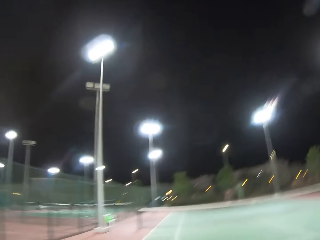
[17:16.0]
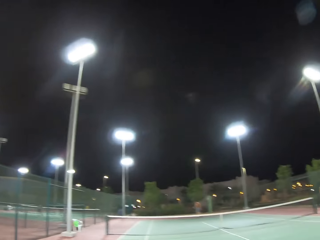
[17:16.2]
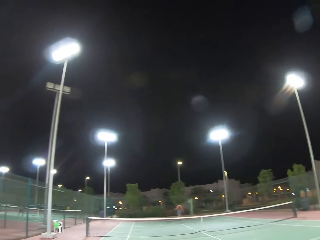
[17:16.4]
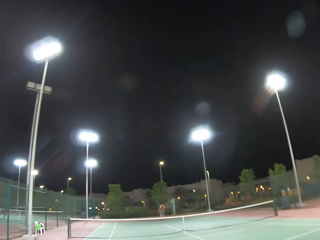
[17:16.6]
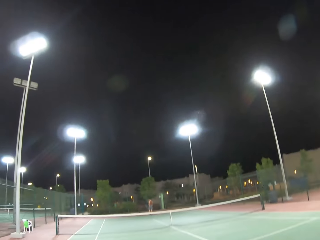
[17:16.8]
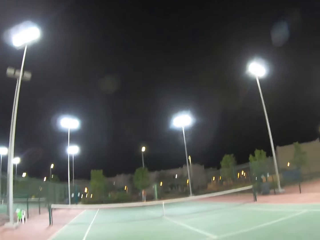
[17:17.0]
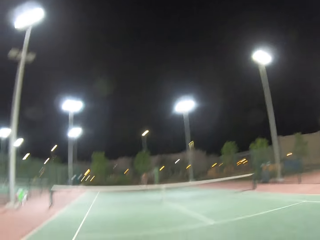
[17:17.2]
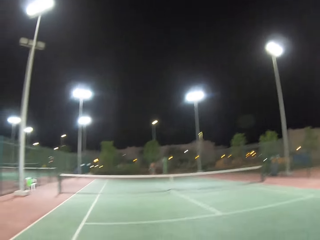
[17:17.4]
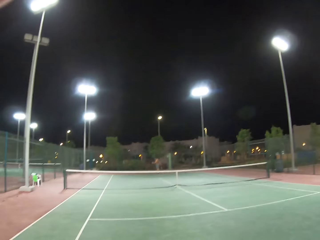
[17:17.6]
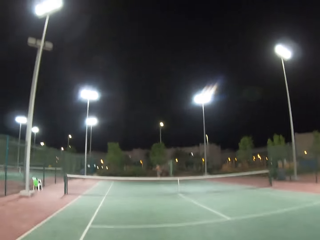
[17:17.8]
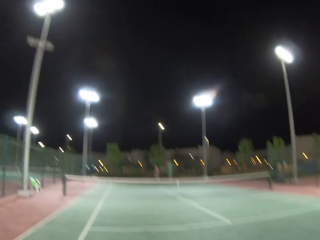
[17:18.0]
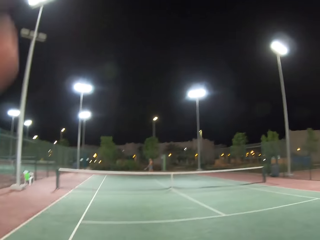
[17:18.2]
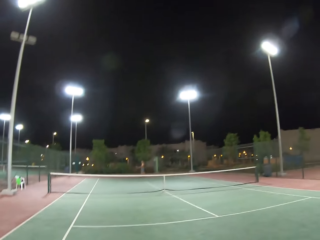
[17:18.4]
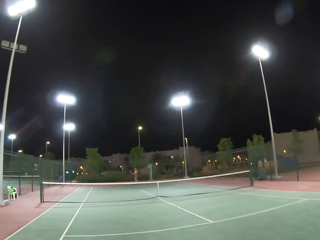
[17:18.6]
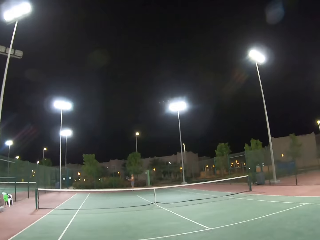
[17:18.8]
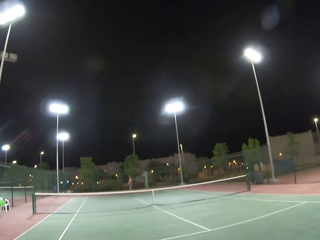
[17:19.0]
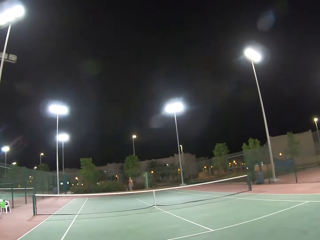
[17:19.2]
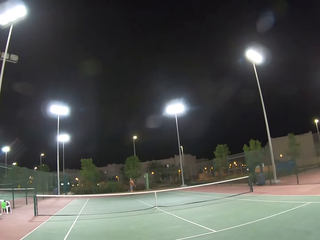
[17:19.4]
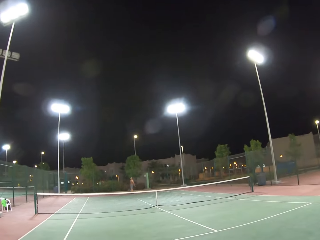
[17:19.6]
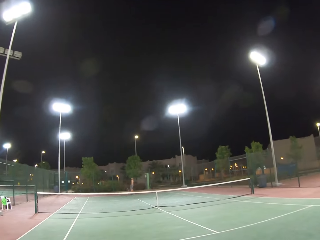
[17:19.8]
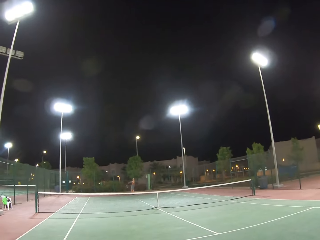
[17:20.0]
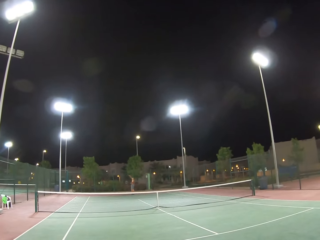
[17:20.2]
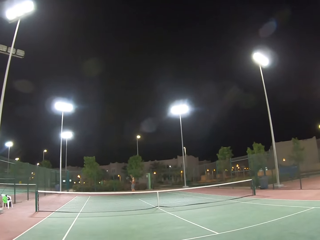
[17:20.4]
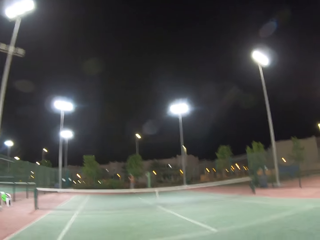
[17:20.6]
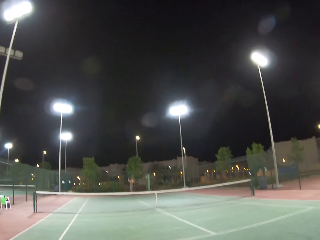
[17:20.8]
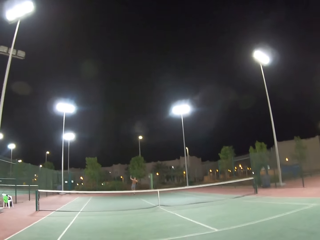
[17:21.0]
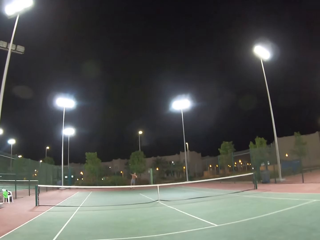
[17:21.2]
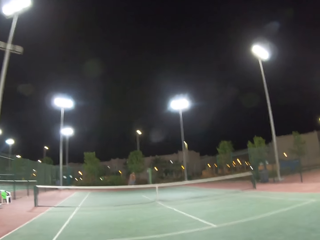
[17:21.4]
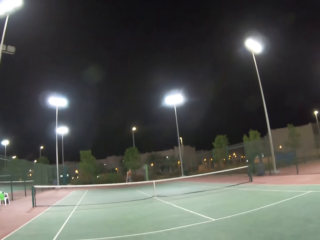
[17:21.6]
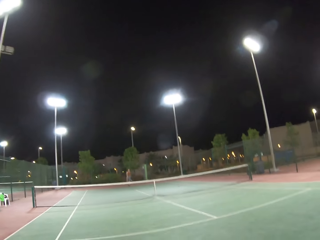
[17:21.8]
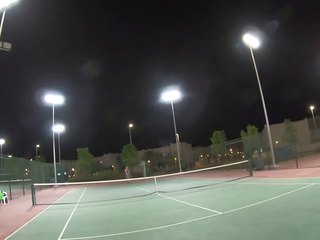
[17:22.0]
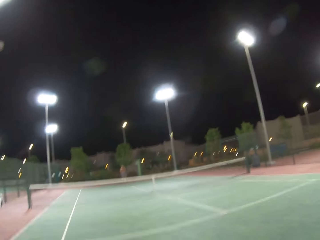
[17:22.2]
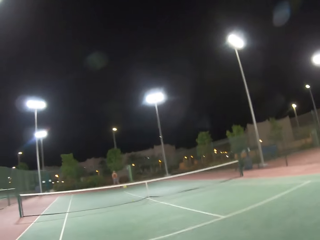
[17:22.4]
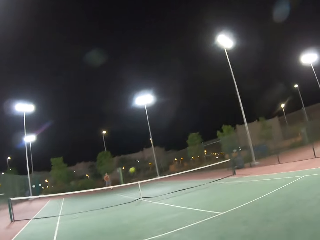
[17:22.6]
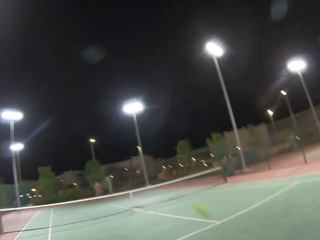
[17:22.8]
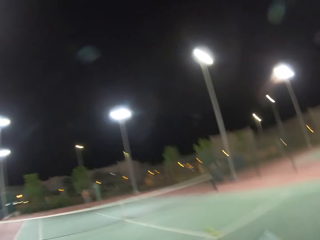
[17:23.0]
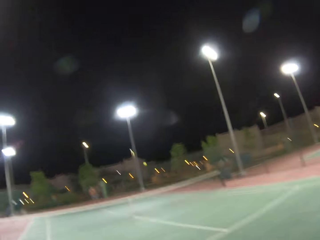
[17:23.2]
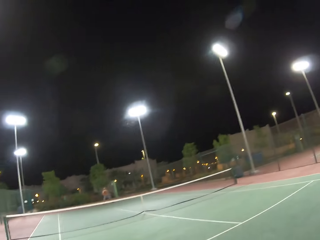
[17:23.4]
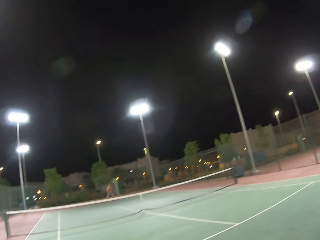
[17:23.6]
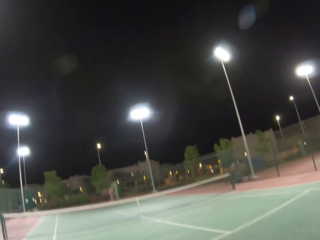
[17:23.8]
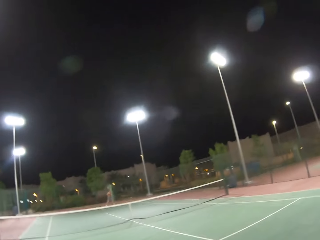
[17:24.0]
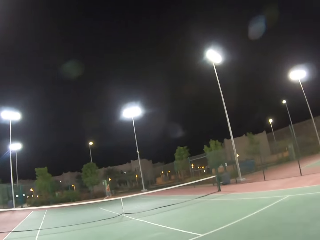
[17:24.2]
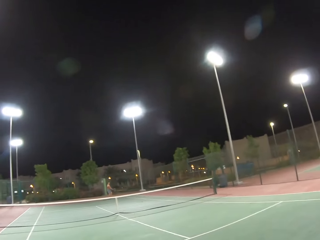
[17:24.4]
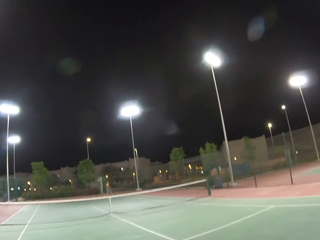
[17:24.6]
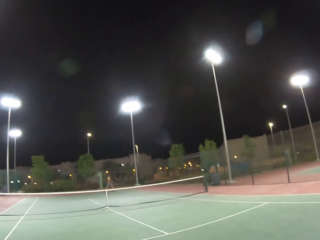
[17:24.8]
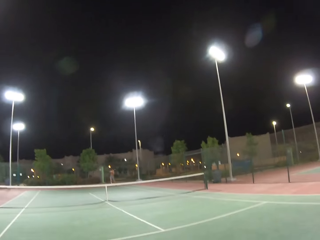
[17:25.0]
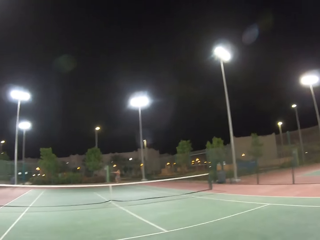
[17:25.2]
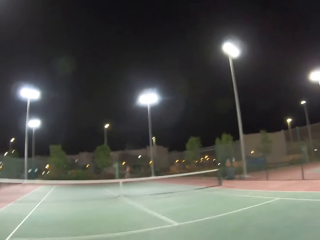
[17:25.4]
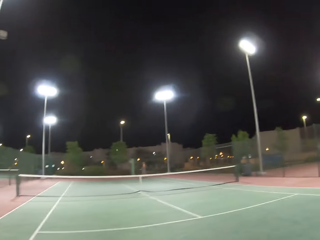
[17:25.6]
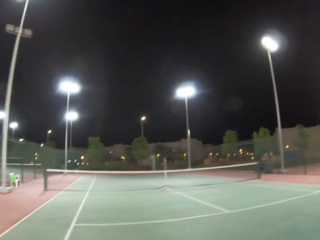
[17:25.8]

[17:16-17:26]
A man dribbles a tennis ball. The camera wearer looks around the tennis court. They move a hand. They look around the tennis court. They play tennis or badminton with the man.

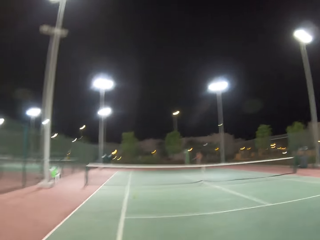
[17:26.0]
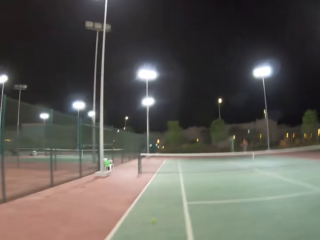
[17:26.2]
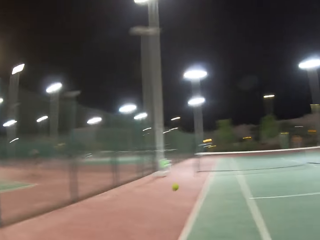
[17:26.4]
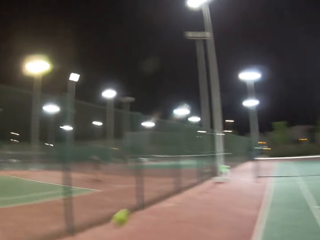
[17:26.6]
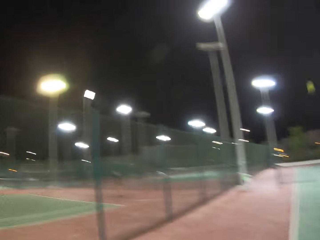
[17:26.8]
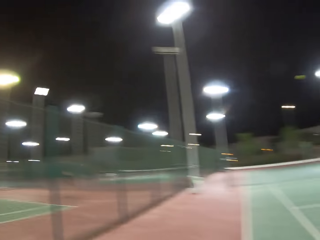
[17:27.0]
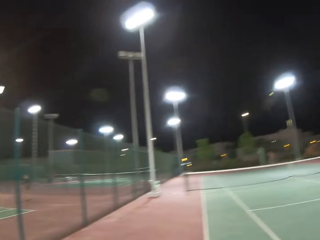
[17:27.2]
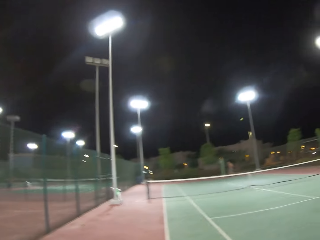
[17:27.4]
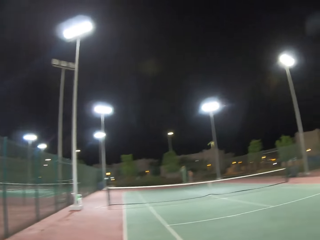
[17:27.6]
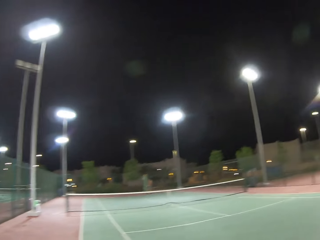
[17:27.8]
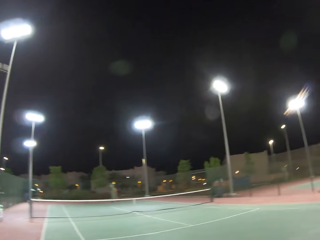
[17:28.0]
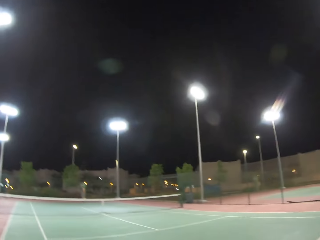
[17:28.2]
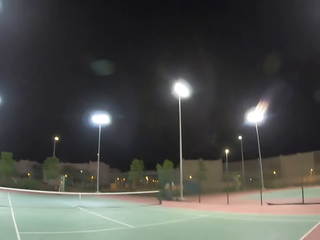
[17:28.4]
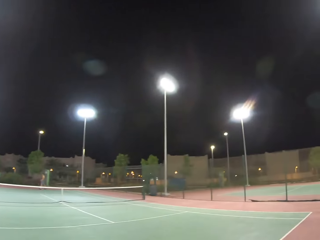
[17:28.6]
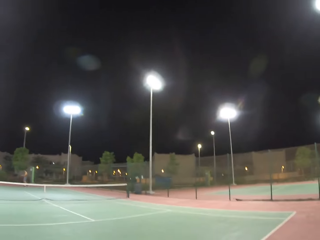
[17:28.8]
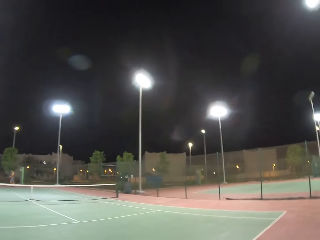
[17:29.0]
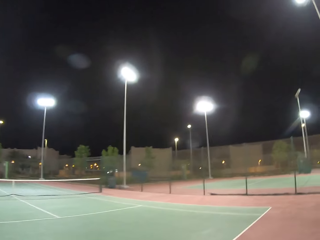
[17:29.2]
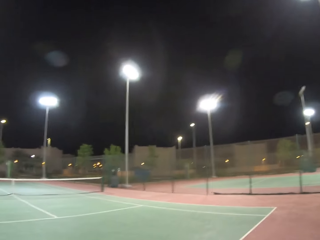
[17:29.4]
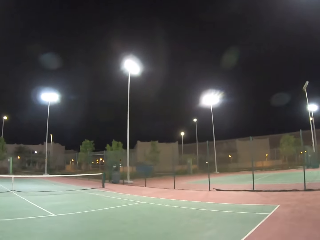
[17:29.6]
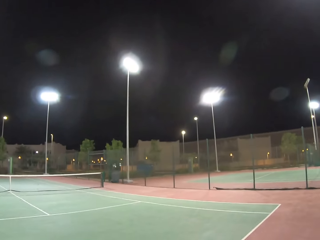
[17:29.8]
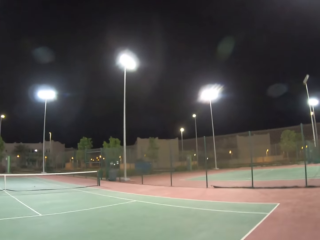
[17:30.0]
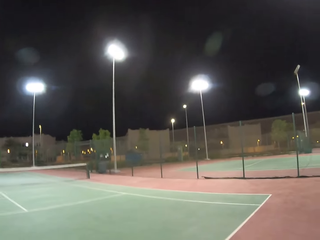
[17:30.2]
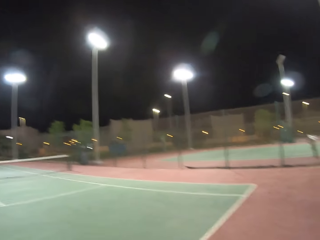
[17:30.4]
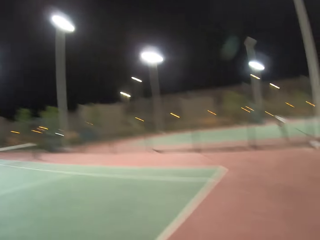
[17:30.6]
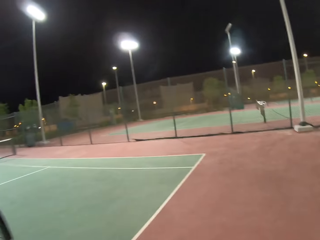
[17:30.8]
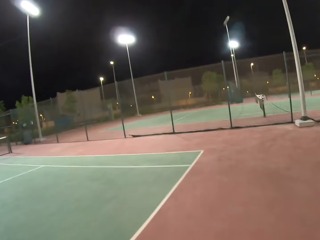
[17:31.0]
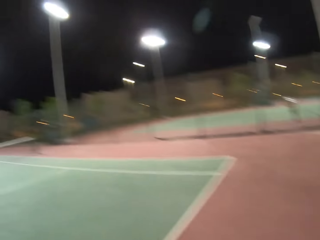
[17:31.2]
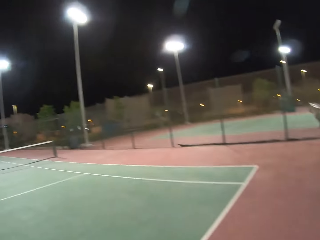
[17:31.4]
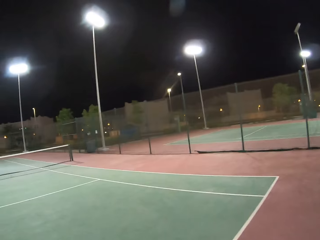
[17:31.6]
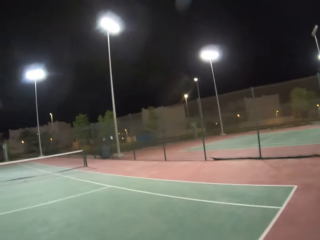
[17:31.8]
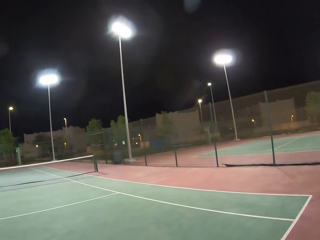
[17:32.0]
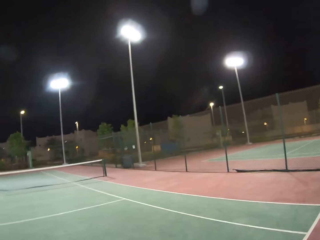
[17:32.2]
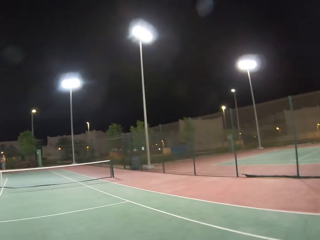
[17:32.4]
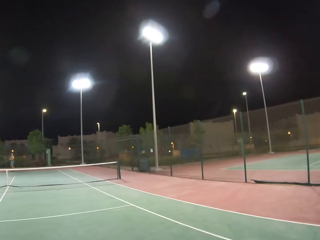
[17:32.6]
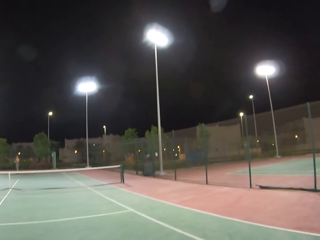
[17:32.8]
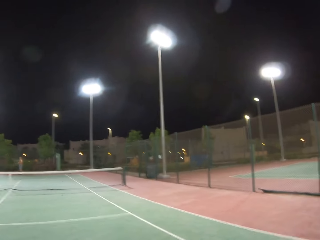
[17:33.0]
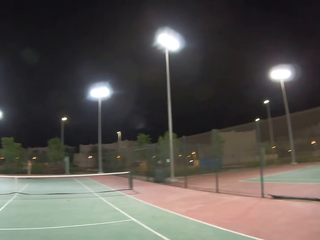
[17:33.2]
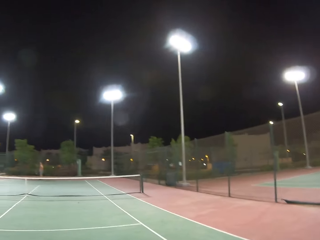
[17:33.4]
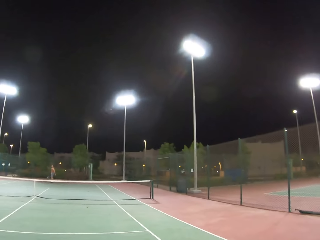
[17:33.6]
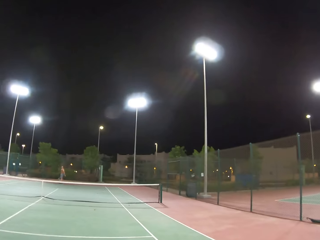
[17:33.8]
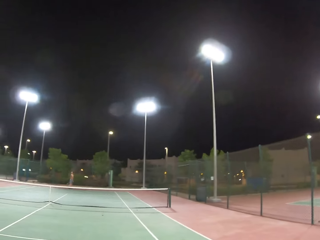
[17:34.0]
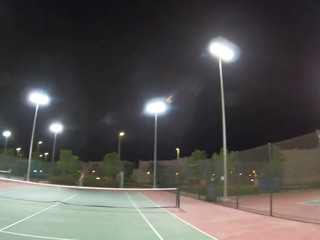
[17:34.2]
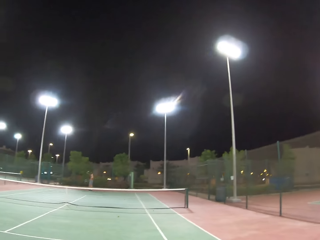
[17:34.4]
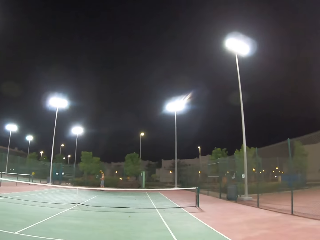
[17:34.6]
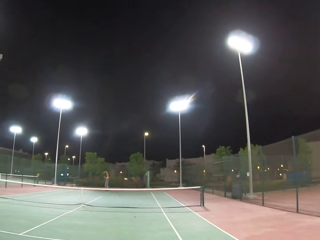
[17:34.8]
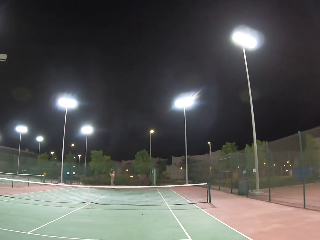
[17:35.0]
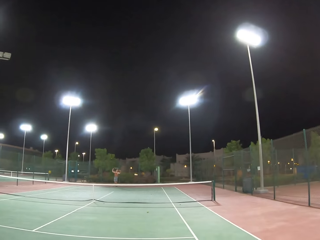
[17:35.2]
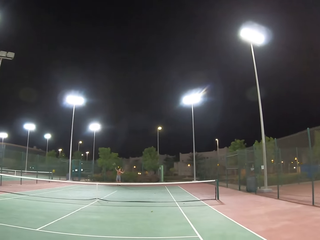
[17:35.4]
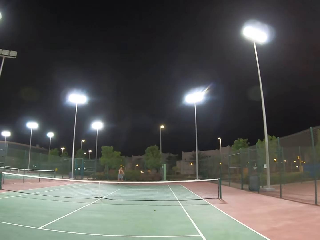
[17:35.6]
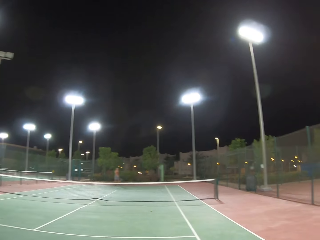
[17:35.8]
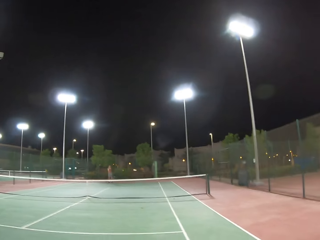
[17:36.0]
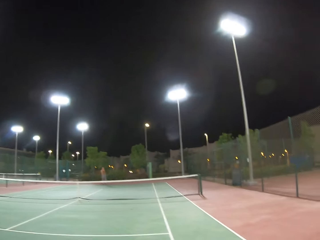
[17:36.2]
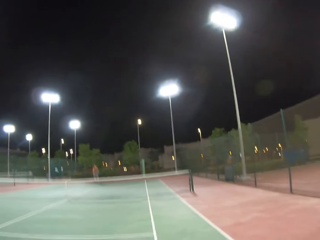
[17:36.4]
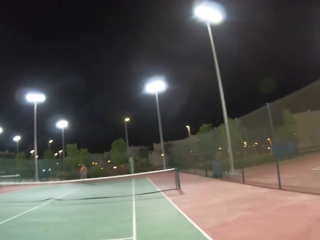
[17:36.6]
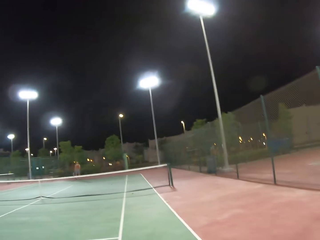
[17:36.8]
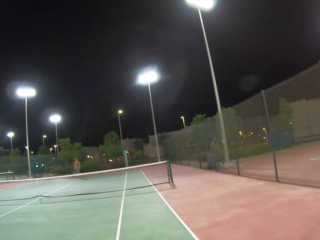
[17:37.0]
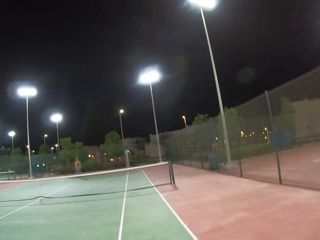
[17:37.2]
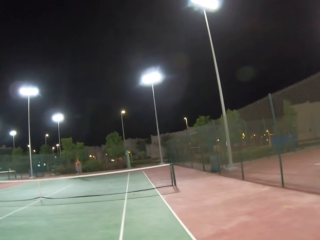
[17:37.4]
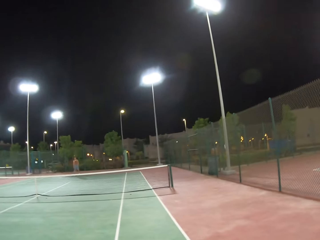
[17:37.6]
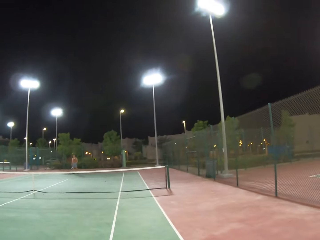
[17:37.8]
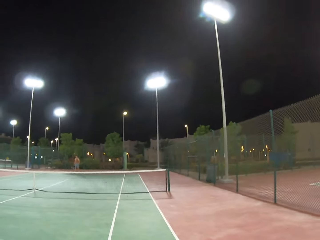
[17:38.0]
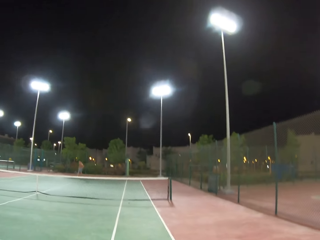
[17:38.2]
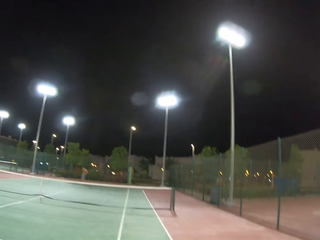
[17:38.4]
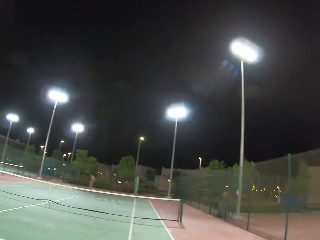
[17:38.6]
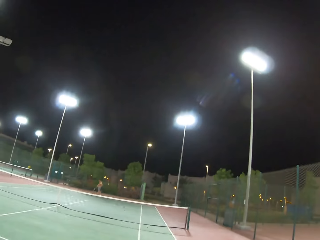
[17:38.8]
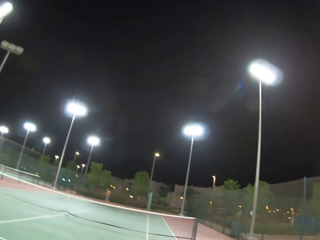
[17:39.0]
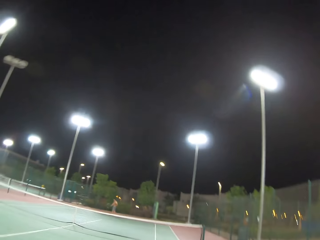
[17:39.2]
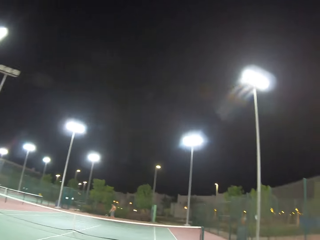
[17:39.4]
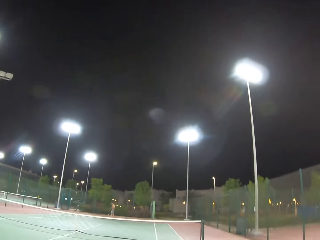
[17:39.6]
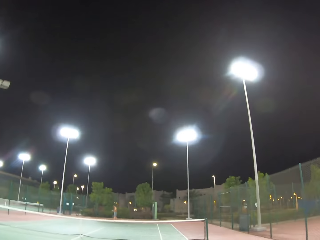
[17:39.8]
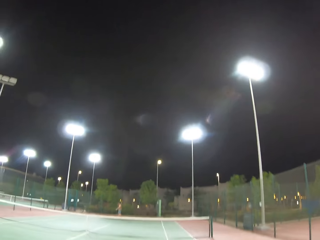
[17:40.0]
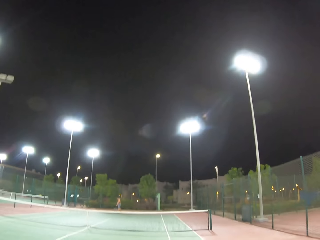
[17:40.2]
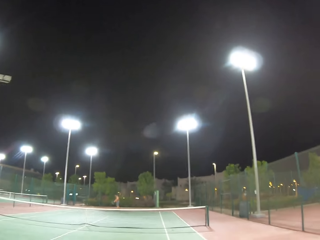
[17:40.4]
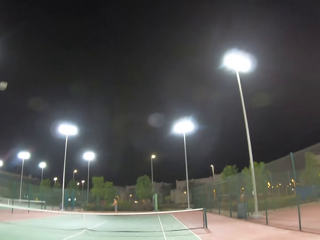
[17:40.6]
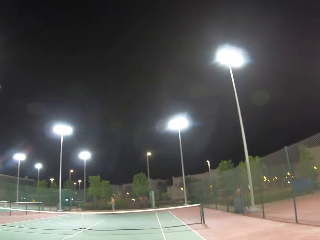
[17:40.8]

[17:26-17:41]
A man walks around the tennis court. The camera wearer walks around the tennis court. They look around the tennis court. They play tennis with the man.
